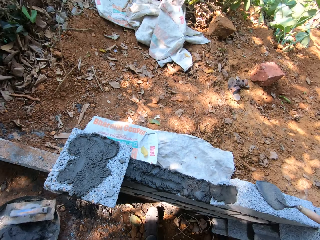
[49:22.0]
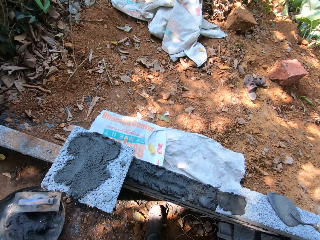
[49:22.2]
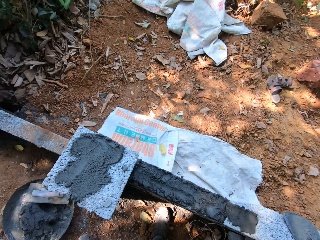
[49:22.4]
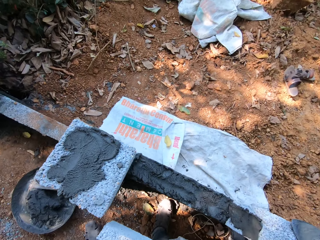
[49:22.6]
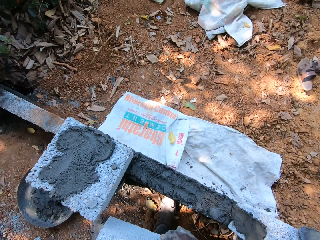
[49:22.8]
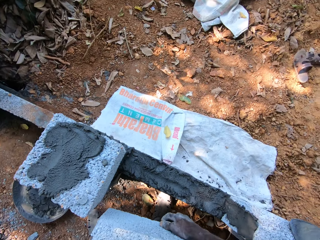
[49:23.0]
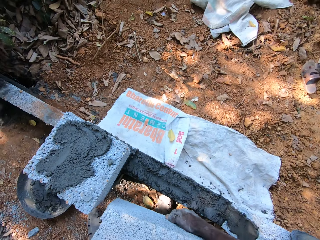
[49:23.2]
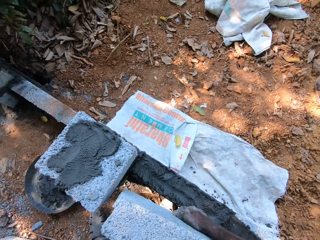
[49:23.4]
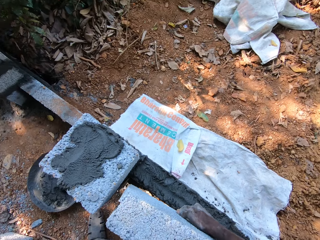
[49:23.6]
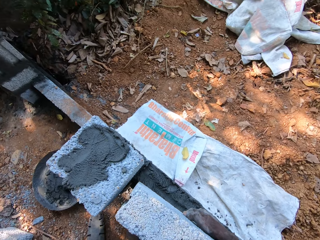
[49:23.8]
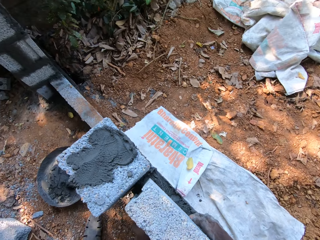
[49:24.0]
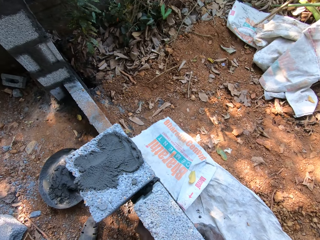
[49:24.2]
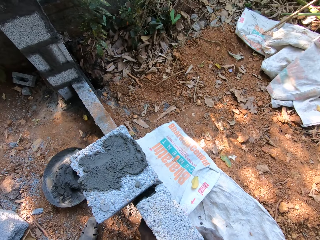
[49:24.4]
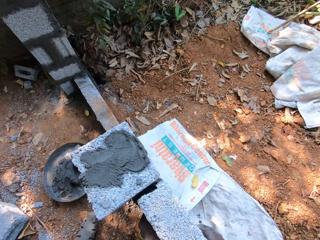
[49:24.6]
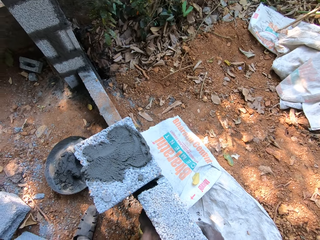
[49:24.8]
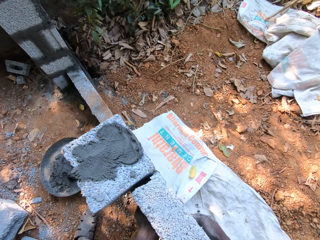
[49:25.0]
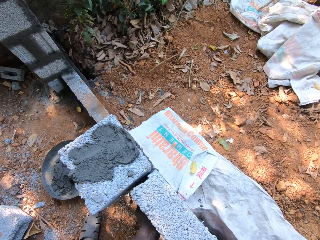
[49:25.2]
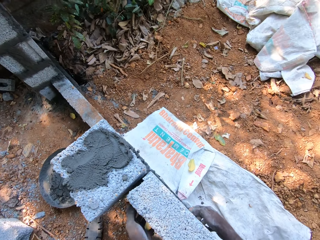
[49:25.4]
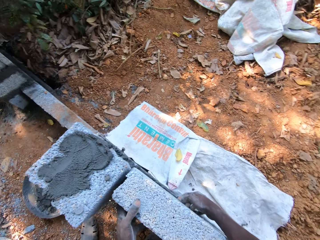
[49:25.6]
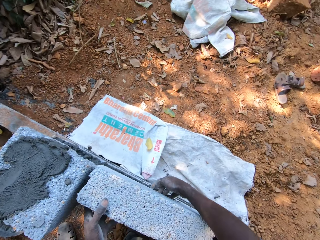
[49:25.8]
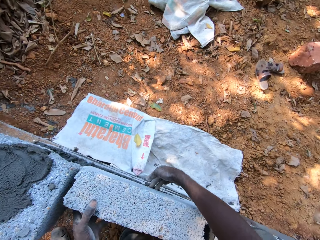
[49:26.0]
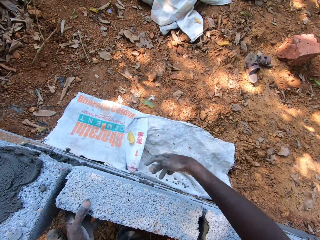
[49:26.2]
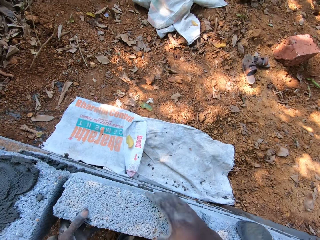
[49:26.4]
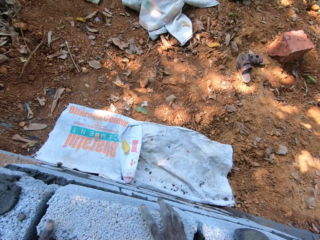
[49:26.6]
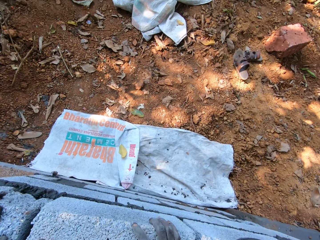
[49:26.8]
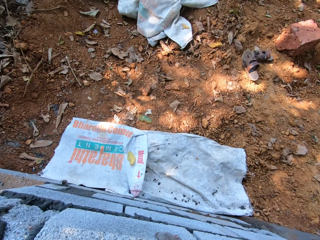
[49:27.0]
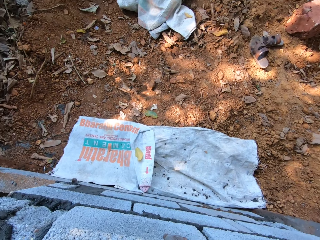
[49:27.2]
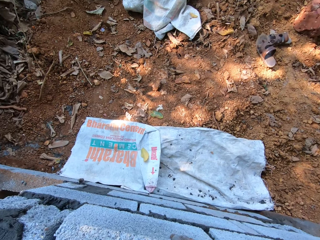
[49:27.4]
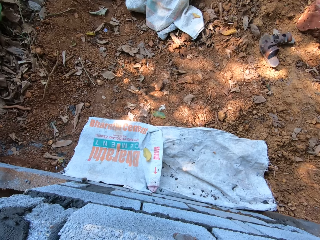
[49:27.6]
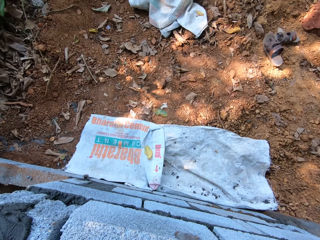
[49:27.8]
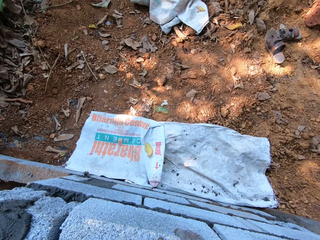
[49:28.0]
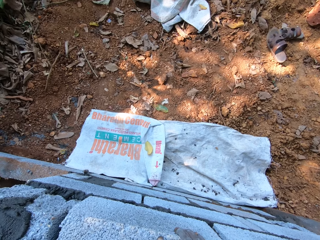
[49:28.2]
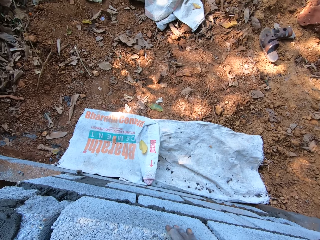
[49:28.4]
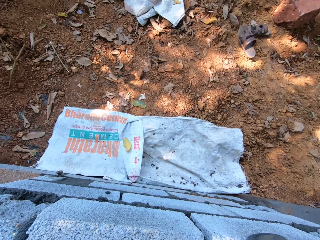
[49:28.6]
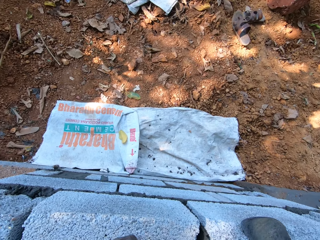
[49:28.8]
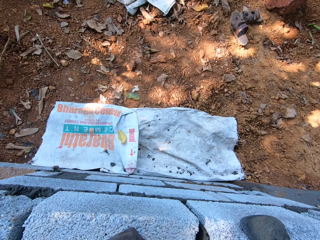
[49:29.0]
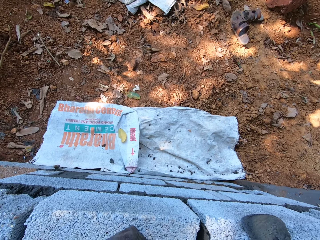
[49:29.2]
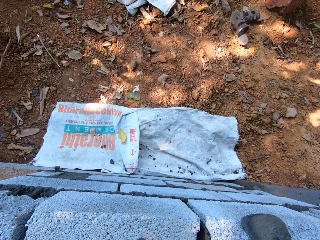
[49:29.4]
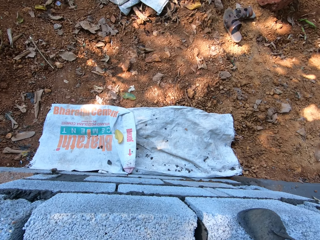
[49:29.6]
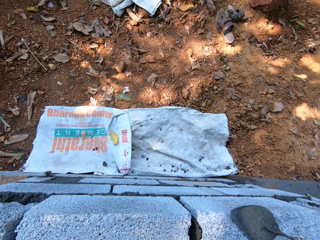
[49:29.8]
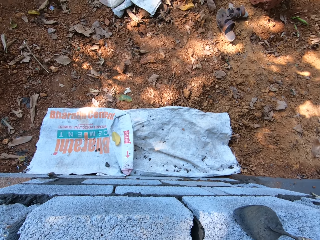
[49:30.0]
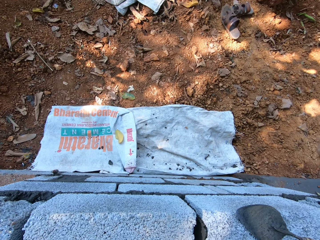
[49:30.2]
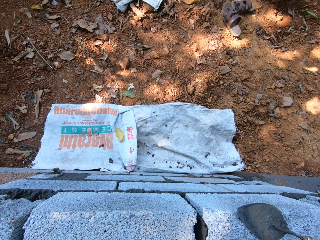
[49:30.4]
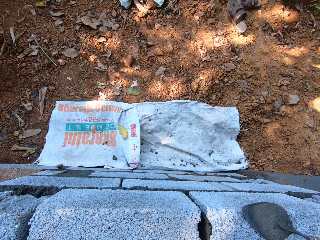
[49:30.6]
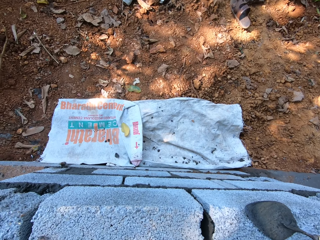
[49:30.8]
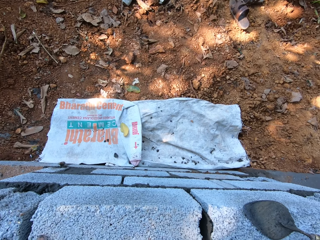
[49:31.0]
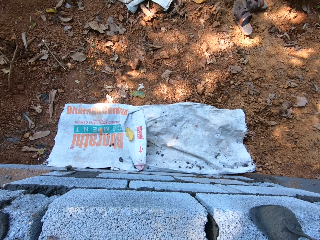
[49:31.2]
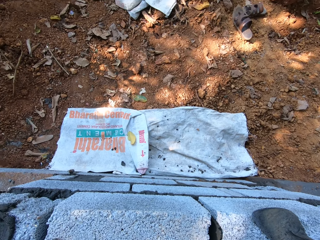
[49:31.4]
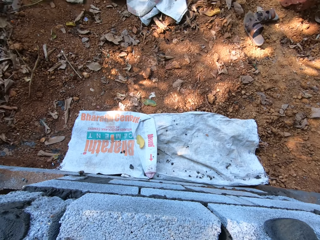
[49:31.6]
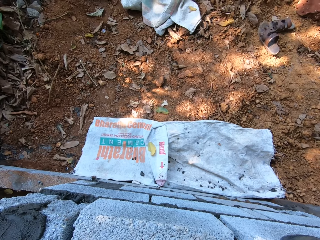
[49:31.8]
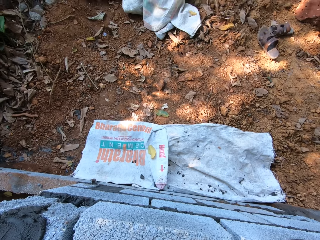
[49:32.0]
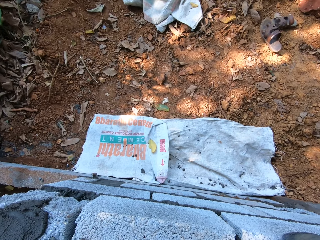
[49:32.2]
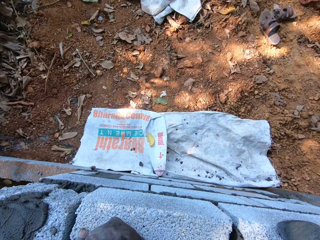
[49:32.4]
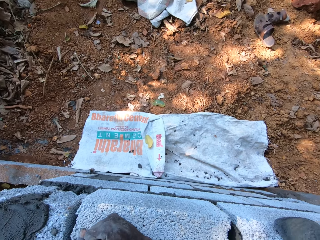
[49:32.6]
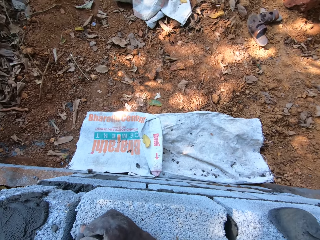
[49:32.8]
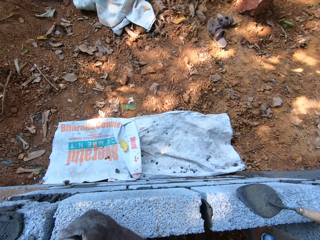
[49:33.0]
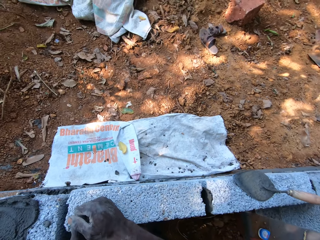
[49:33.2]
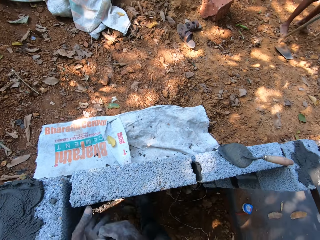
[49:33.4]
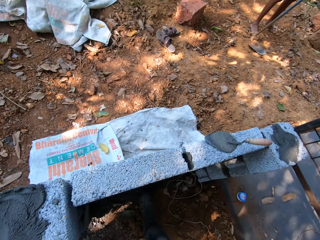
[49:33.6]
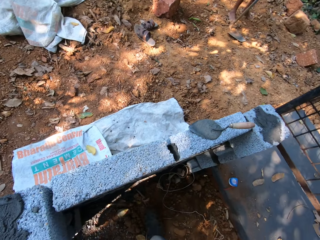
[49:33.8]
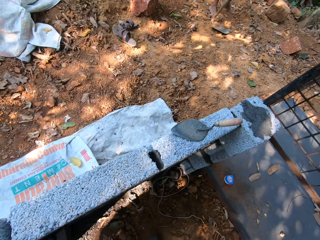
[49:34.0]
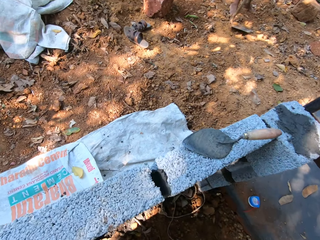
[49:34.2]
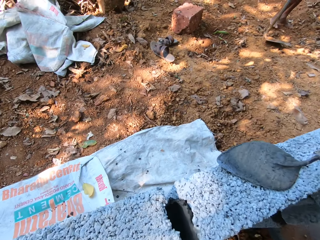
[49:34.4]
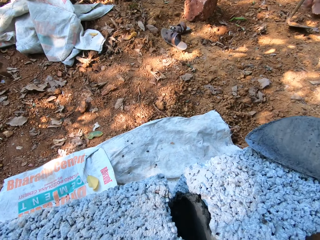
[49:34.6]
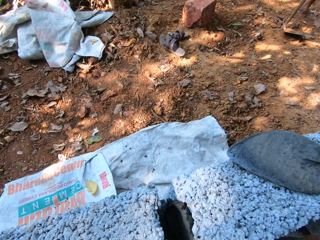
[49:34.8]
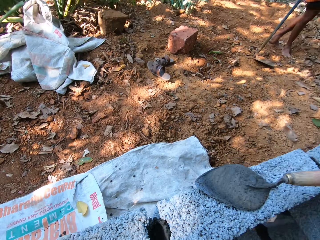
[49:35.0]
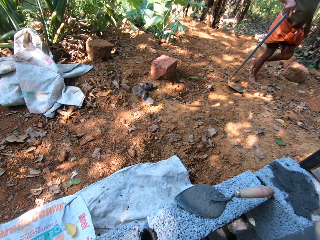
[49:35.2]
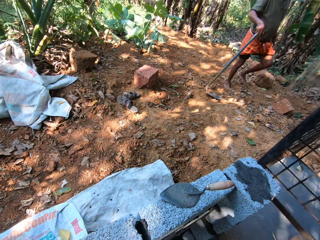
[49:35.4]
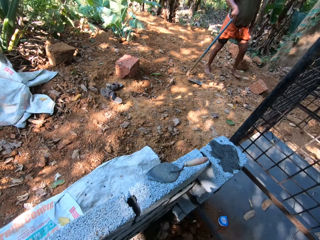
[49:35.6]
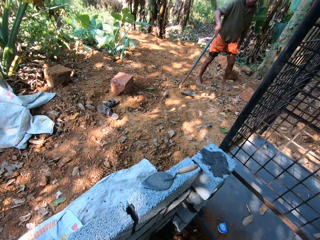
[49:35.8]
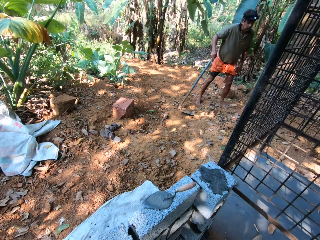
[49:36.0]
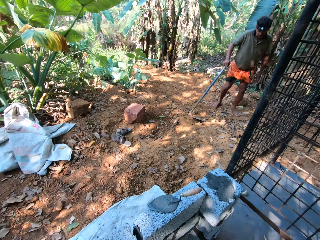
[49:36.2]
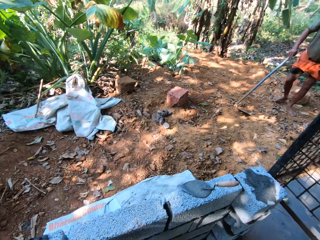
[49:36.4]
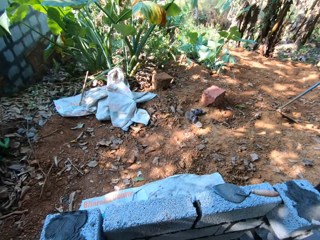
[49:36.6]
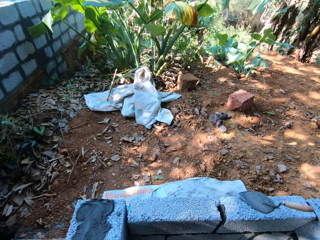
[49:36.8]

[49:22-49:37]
The camera wearer places the concrete block in both hands on the concrete on the wall. He adjusts the concrete block on the wall with both hands. He hits the concrete block on the wall with his right hand. He looks around.

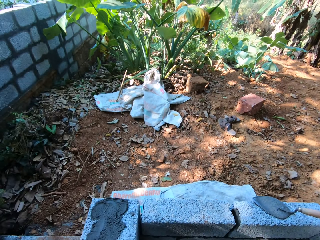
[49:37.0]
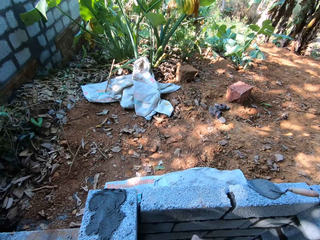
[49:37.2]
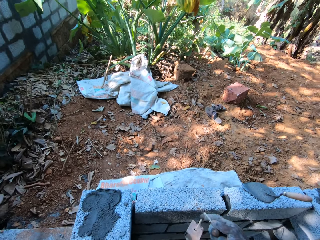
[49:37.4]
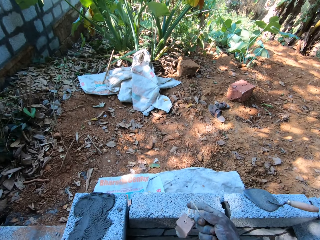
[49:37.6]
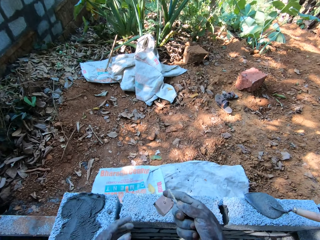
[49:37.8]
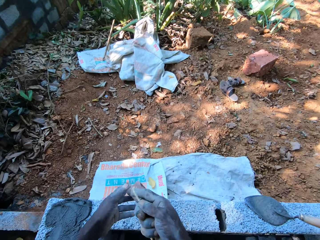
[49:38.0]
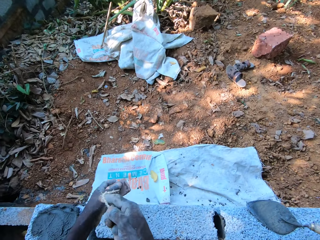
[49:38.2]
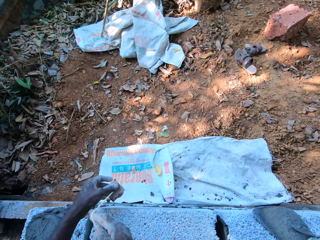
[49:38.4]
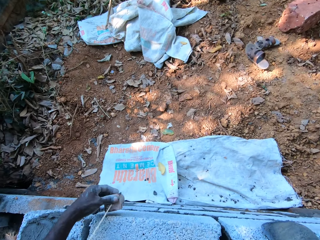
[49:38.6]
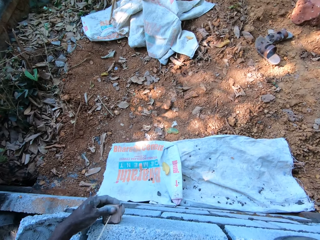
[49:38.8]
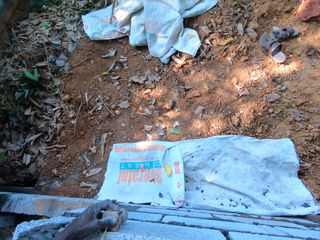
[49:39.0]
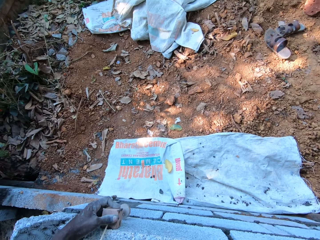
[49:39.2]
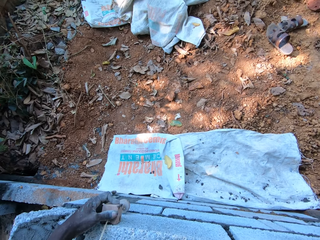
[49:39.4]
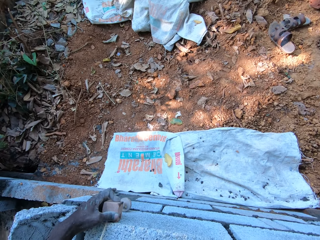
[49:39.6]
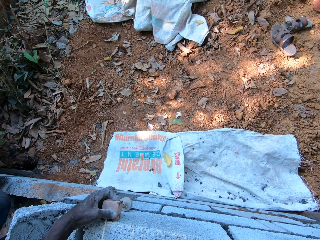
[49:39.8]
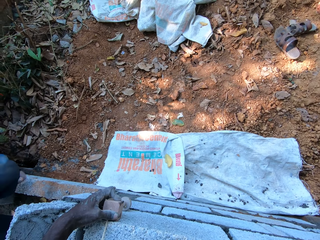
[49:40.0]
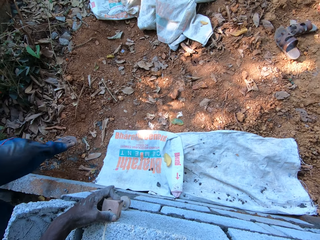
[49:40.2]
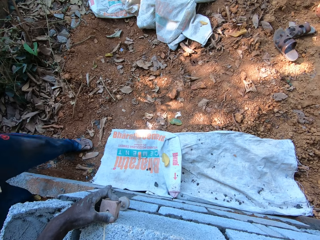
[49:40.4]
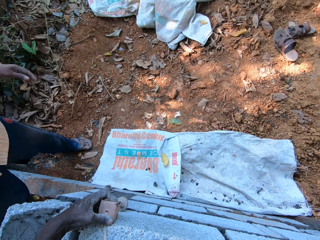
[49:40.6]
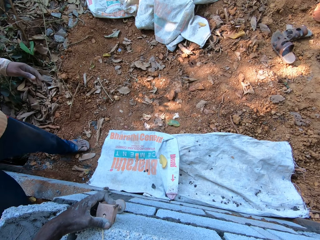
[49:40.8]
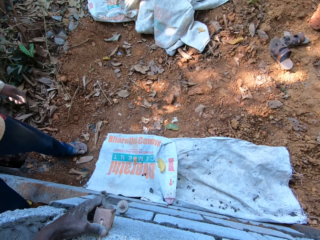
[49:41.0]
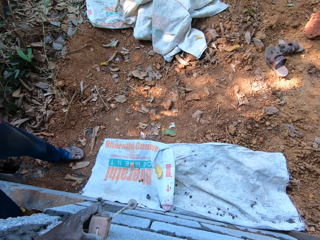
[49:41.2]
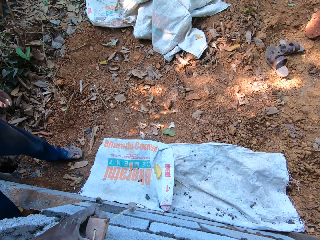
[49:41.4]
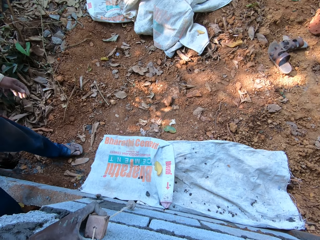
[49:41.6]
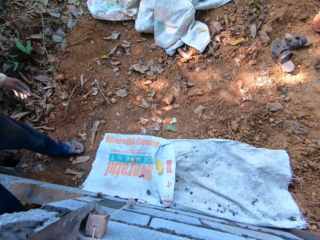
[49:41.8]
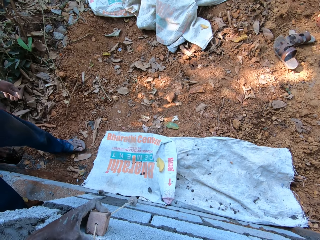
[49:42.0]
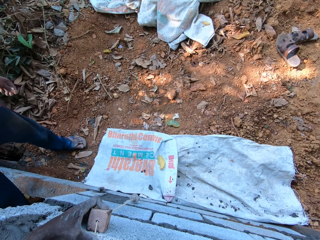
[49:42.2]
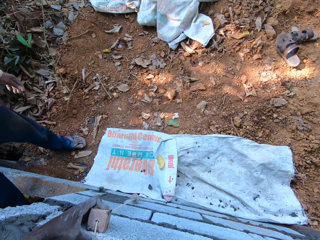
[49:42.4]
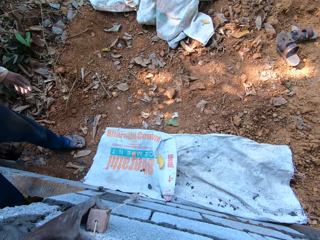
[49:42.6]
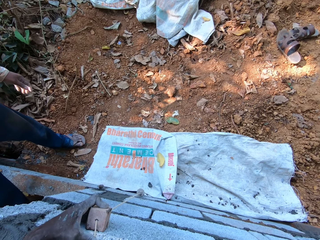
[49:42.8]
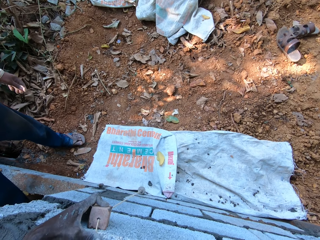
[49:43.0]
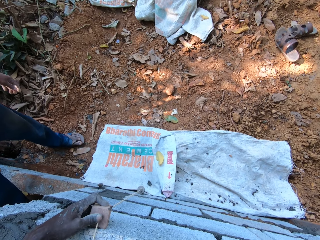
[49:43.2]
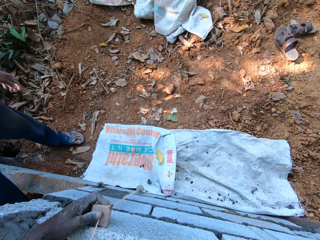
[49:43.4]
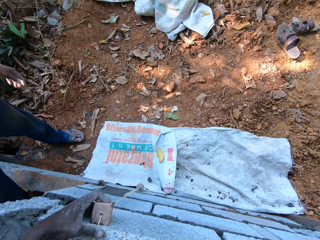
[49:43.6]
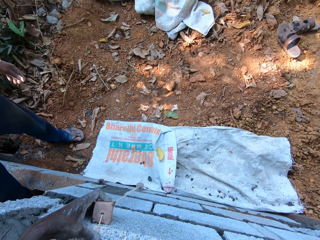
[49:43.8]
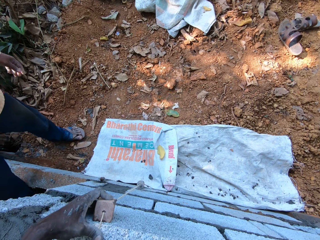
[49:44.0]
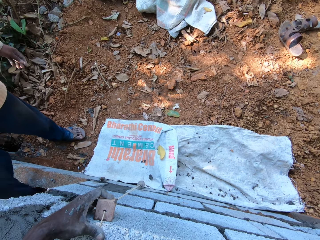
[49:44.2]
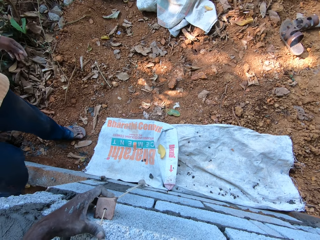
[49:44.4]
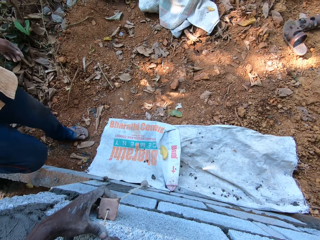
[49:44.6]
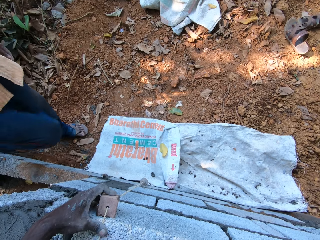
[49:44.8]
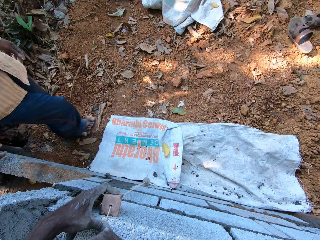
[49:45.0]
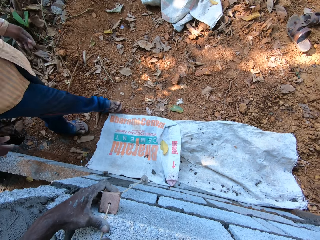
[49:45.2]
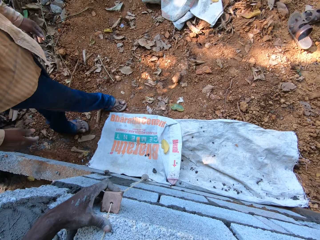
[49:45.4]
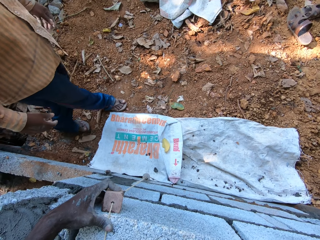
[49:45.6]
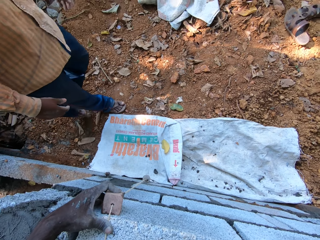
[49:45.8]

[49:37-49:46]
The camera wearer places the plumb bob on the concrete block with both hands. They measure the vertical line of the brick with the plumb bob.
